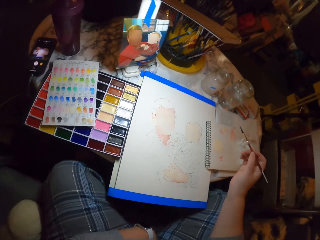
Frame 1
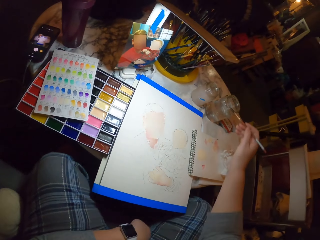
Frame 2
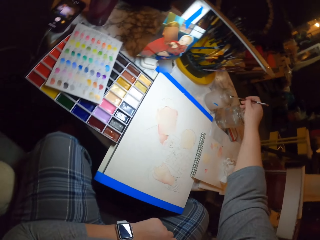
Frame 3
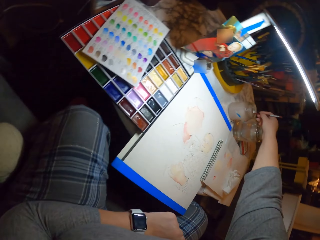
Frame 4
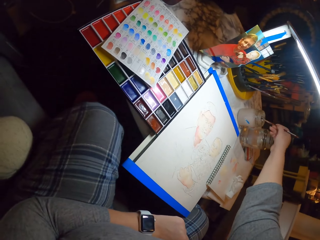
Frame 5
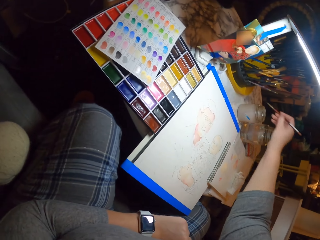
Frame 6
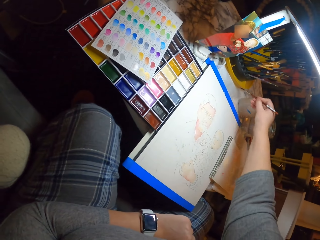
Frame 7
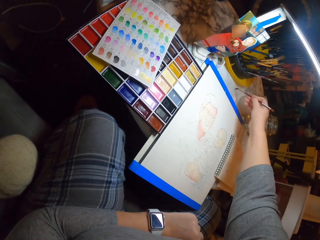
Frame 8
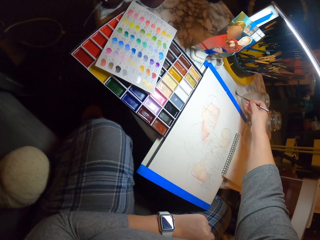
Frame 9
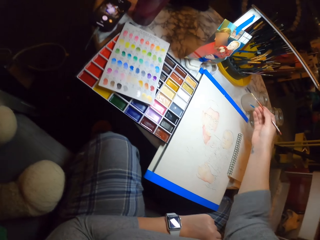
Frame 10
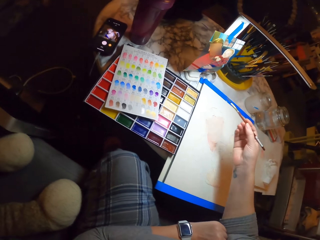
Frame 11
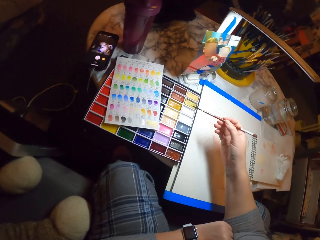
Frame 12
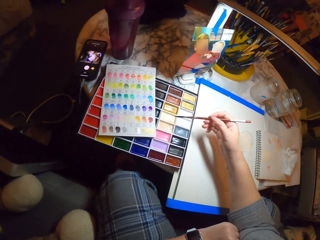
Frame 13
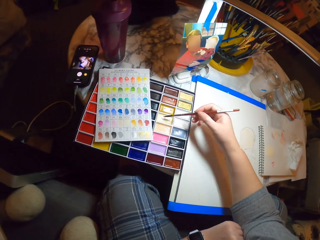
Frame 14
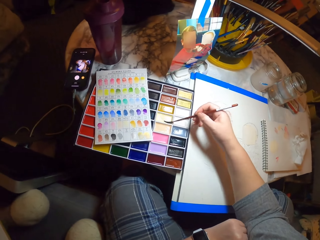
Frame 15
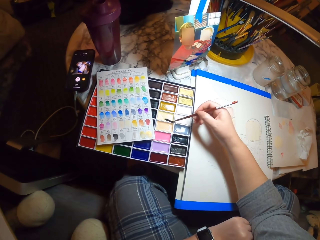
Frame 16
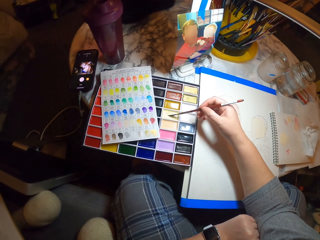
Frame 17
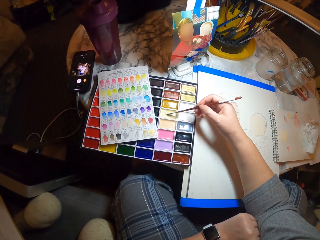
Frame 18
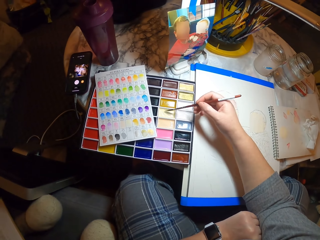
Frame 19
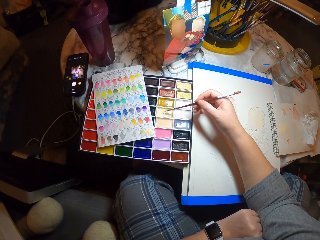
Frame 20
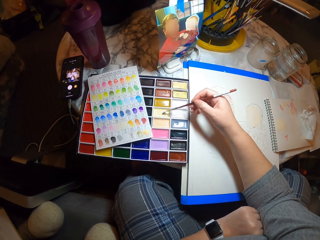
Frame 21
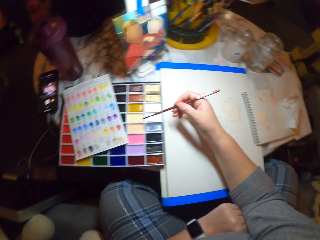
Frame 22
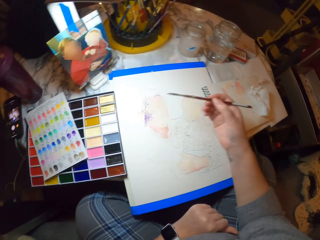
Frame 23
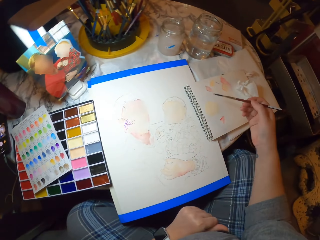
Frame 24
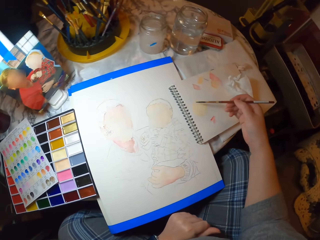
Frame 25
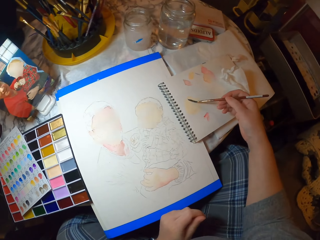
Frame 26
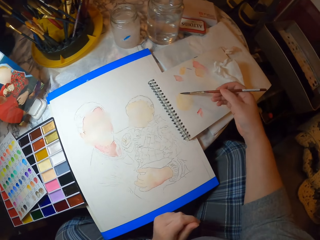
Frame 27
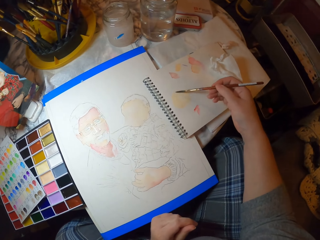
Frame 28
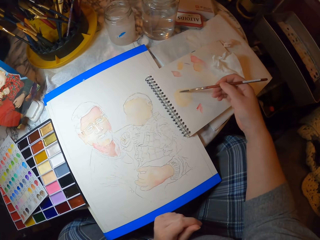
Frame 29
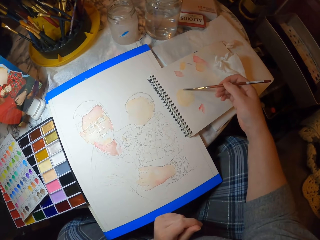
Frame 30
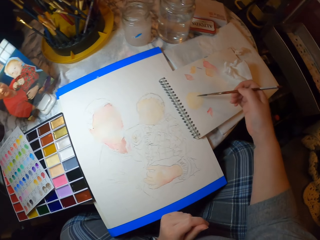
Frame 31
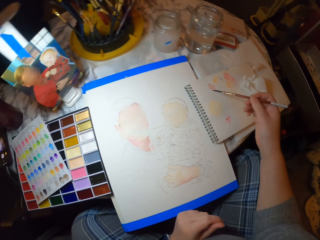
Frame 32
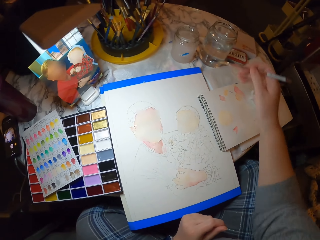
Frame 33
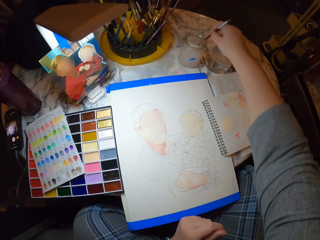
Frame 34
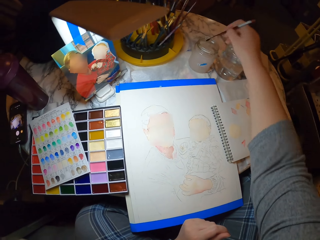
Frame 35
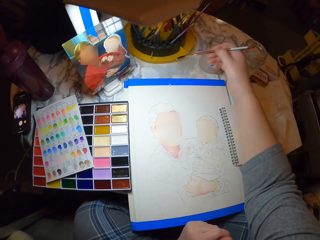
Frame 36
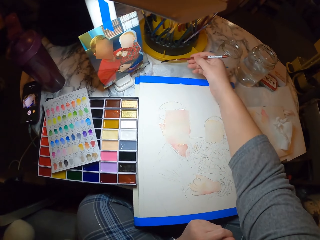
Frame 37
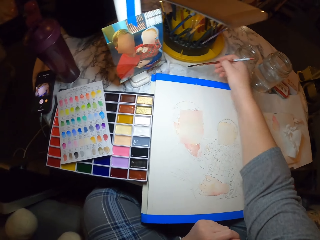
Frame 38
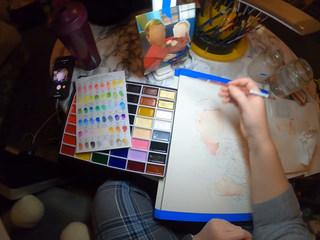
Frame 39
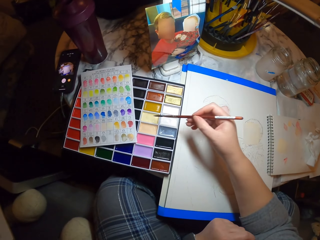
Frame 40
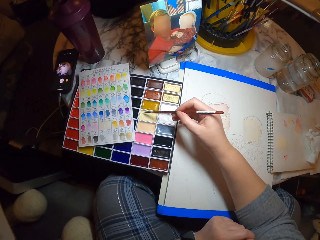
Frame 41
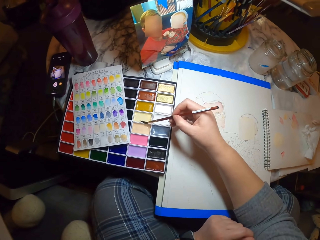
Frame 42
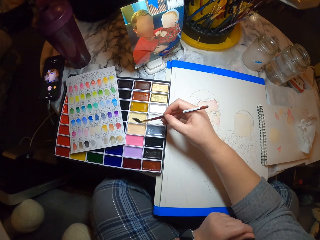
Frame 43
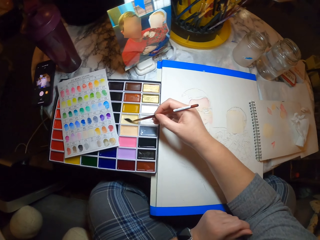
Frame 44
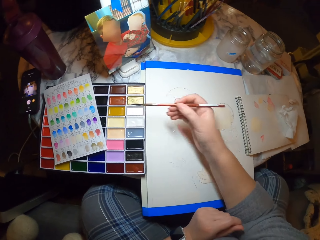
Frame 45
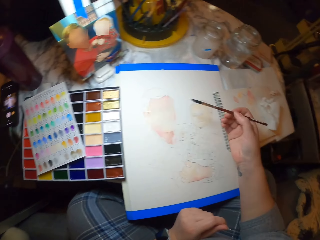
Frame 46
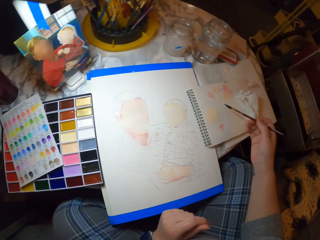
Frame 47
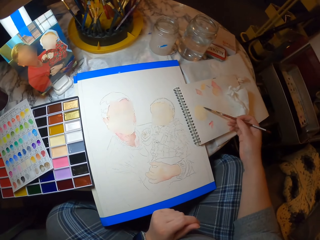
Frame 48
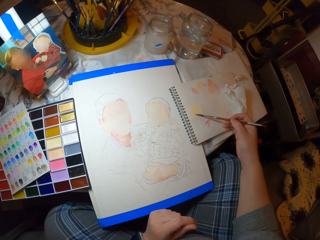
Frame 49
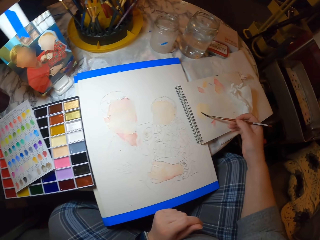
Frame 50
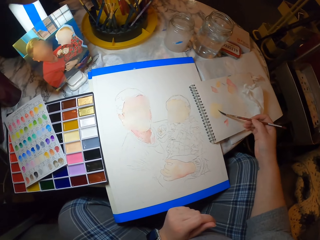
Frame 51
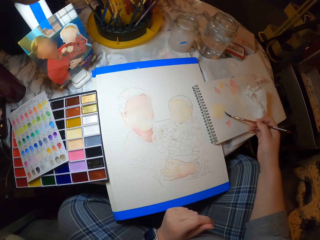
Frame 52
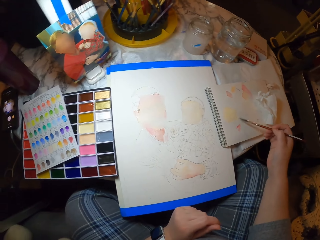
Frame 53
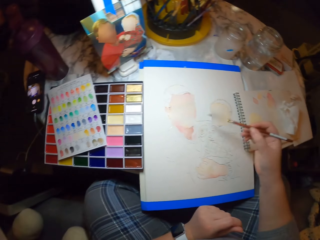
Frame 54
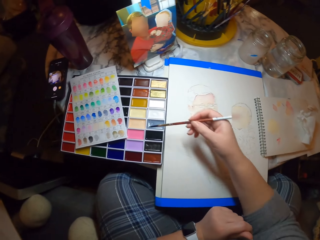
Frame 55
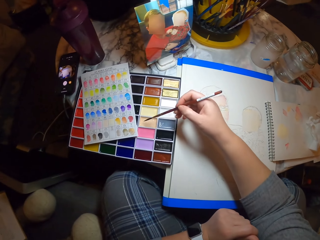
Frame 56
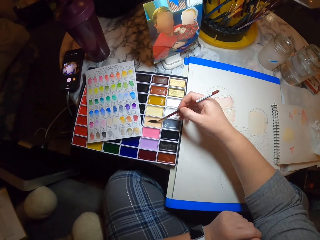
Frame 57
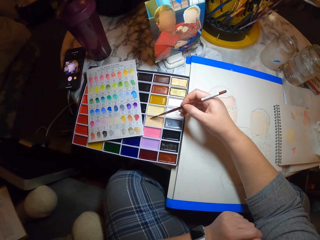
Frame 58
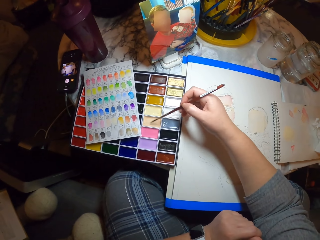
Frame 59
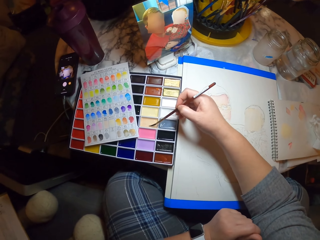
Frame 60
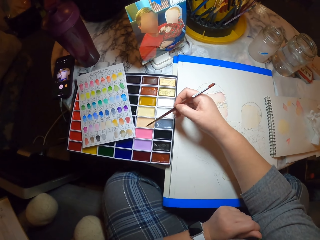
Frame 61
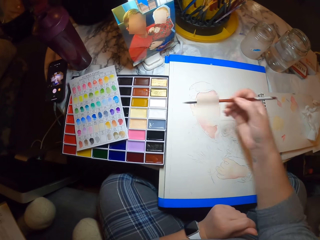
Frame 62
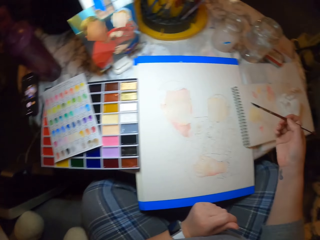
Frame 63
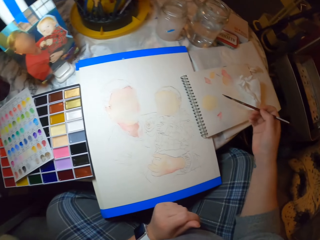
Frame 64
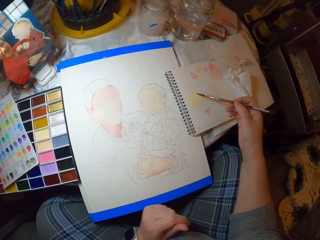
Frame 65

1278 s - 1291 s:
The camera wearer dips the brush in the water container. They wipe the brush on the book. They put the brush on the paint. They take paint in the paint palette with the brush. They paint the book. They mix the paint on the book with the brush. They dip the brush in the water container. They rub the brush on a paper. They put the brush on the paint. They take paint in the paint palette with the brush. They paint the book. They mix the paint on the book with the brush. They put the brush on the paint. They take paint in the paint palette with the brush.

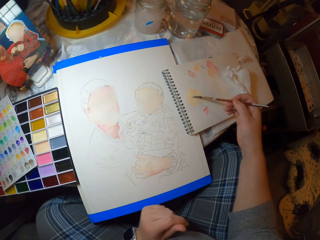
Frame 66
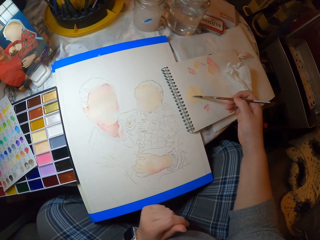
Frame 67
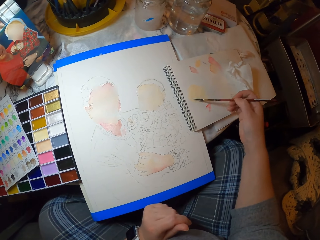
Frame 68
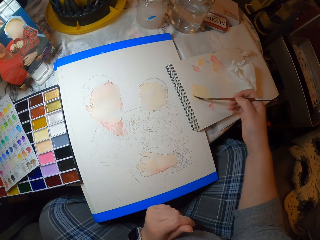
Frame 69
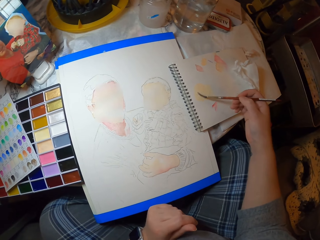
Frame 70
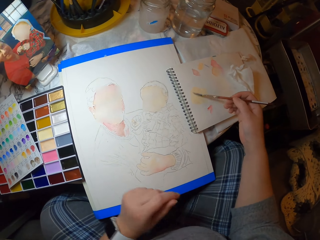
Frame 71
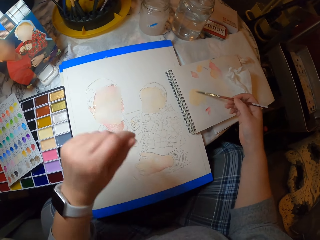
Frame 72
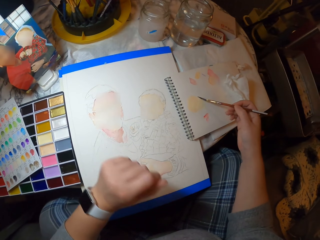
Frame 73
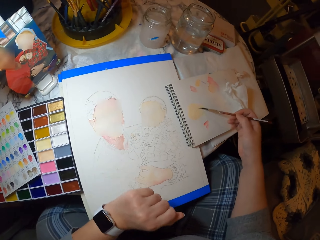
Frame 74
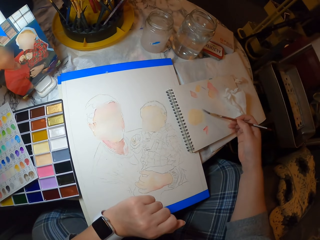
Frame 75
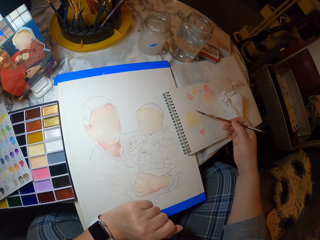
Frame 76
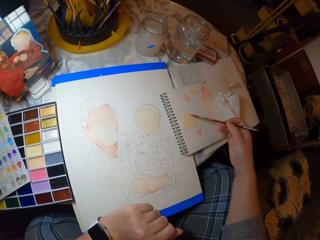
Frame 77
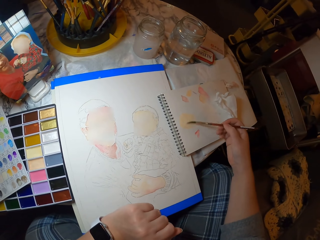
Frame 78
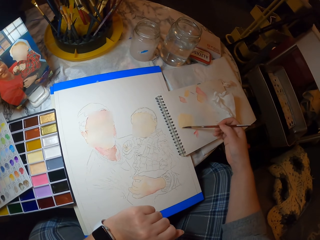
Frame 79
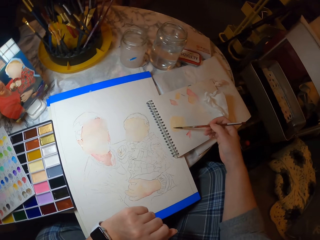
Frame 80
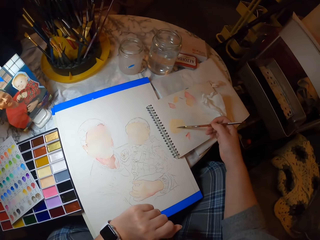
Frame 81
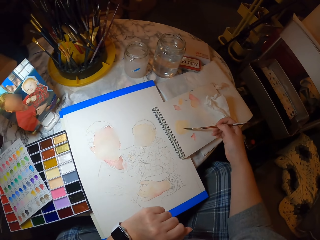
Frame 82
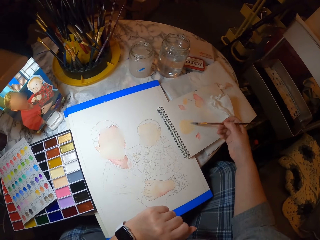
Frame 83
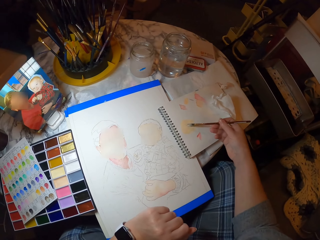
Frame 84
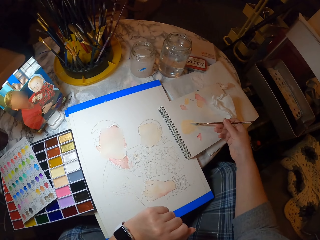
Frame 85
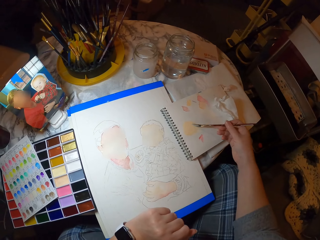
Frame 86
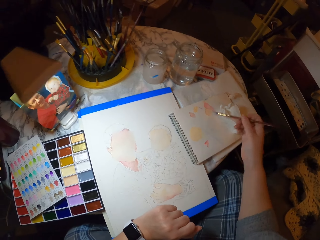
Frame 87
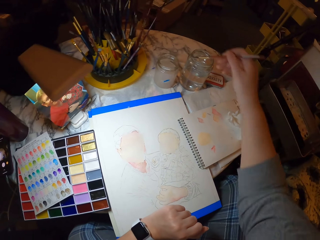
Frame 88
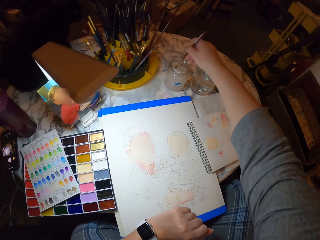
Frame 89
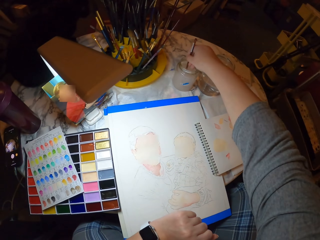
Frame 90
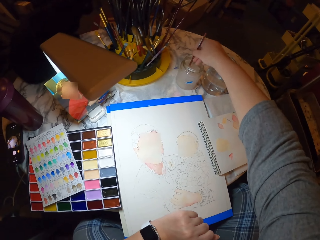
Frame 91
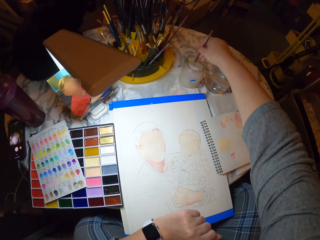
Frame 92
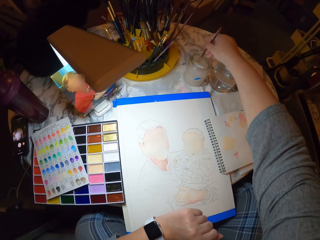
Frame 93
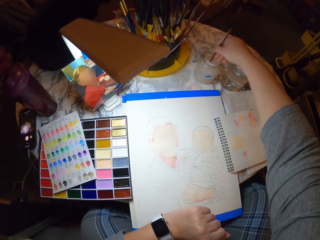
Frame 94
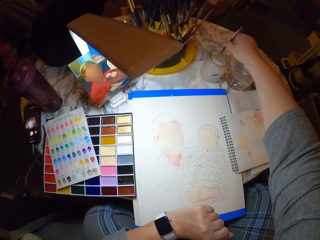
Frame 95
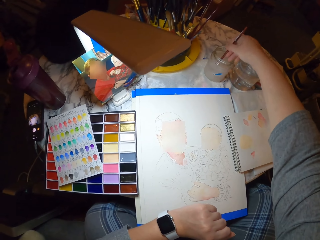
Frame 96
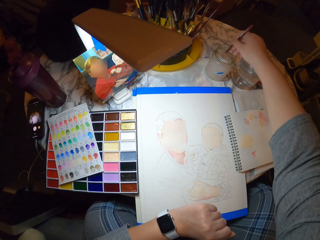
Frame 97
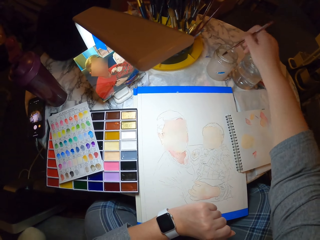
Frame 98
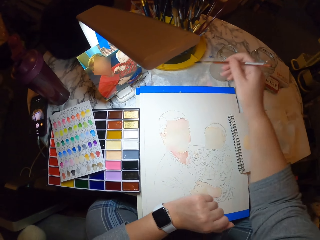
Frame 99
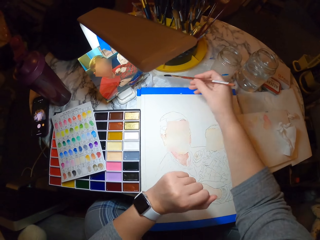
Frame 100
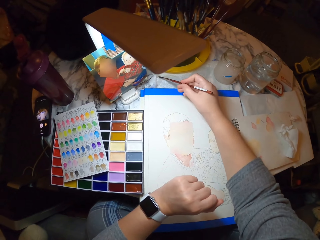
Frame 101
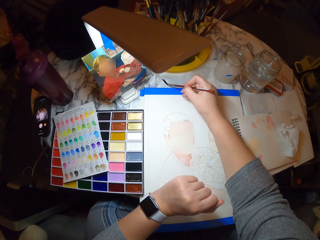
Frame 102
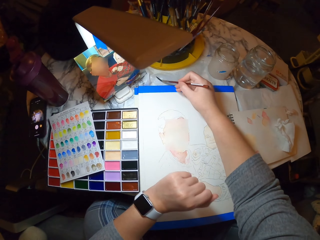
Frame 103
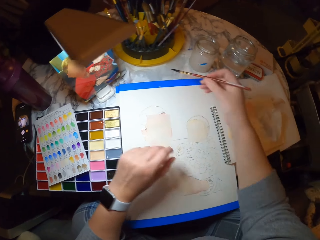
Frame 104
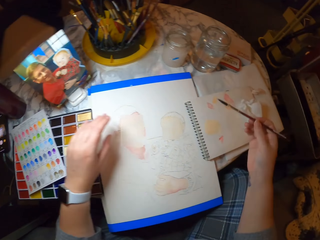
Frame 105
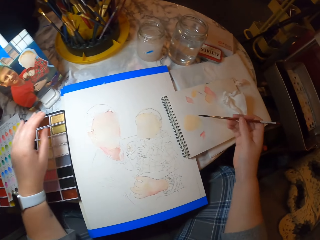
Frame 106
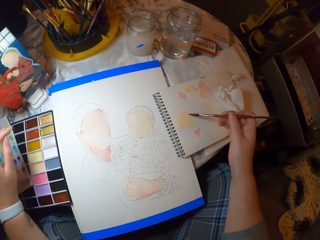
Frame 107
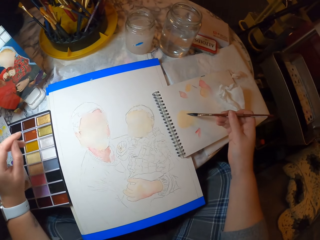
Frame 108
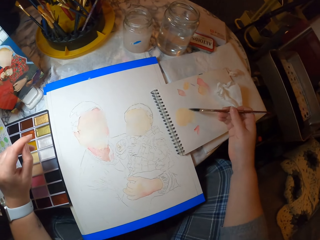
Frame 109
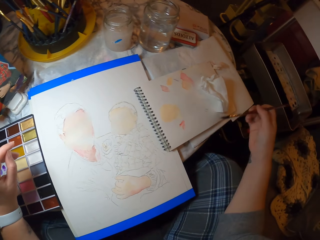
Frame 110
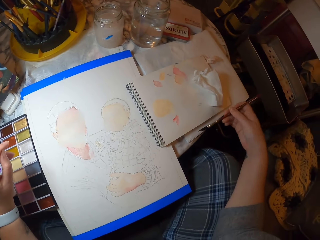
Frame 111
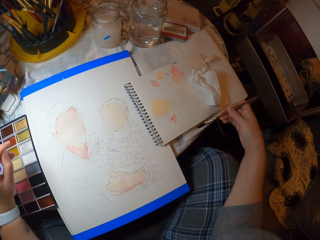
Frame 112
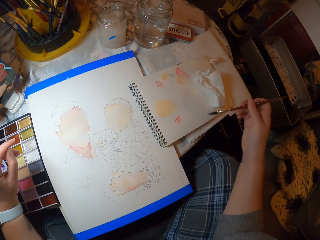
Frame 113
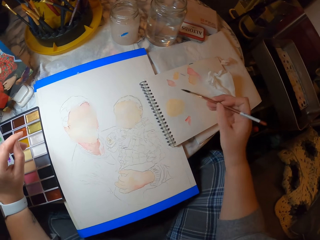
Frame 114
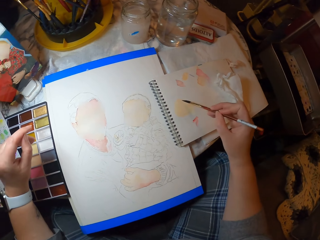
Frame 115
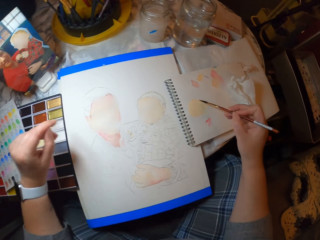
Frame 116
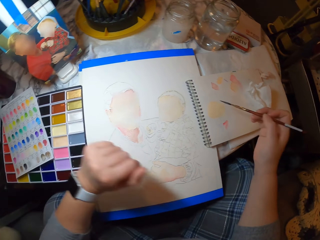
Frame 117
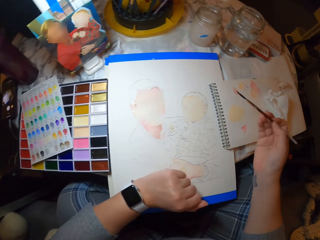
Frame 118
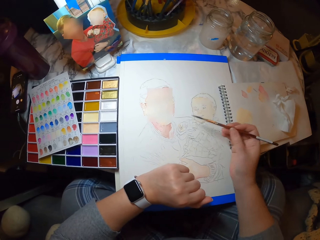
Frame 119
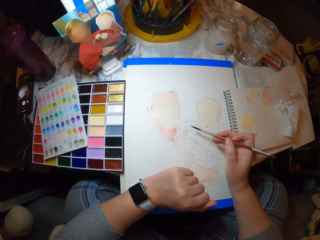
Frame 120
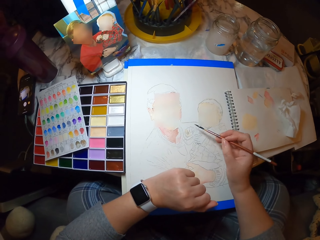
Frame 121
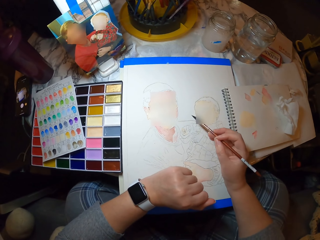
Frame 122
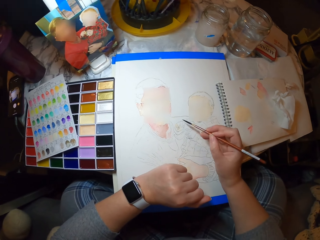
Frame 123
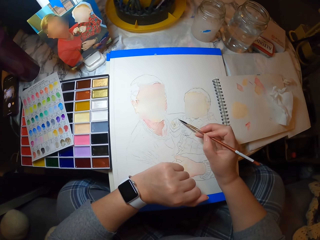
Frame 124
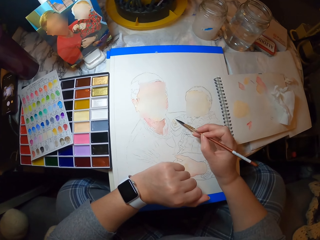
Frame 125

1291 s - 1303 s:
The camera wearer paints the book. They mix the paint on the book with a brush. They move the left hand. They dip the brush in the water container. They wipe the brush on the paper. They move the hands. They rub the brush on the book. They paint the book. They paint the drawing.
